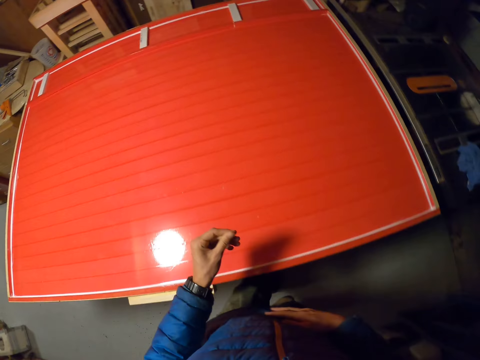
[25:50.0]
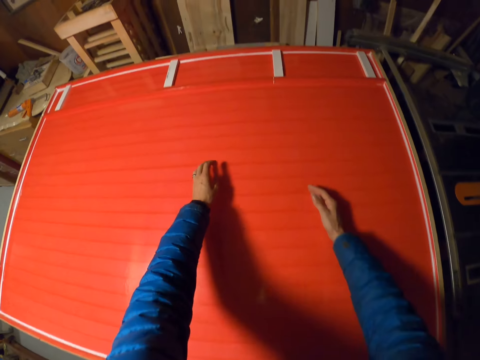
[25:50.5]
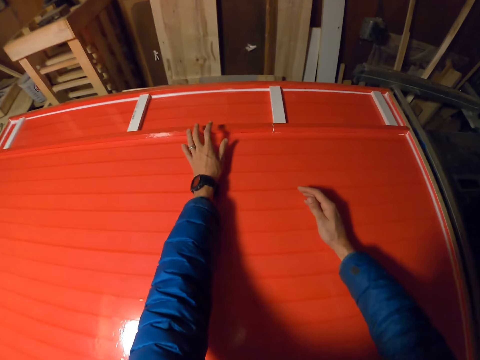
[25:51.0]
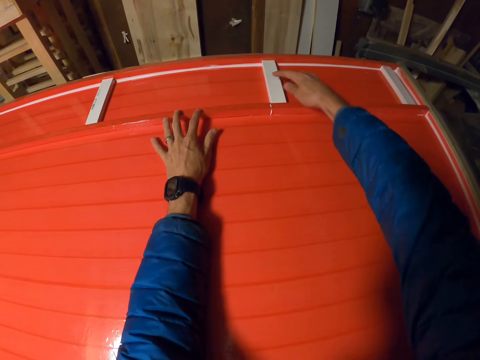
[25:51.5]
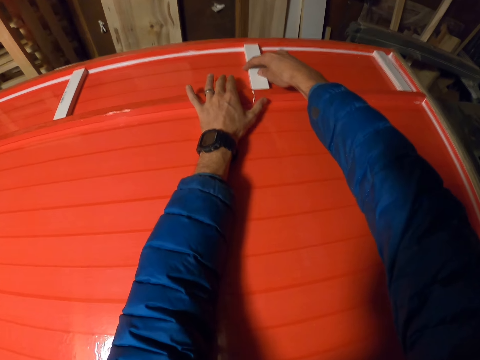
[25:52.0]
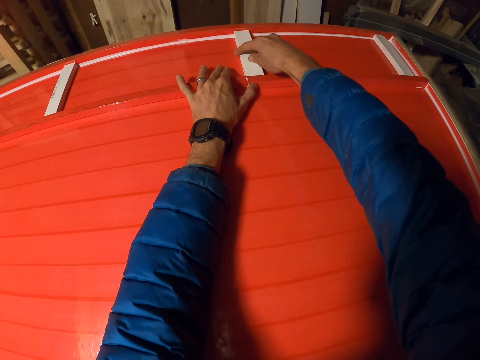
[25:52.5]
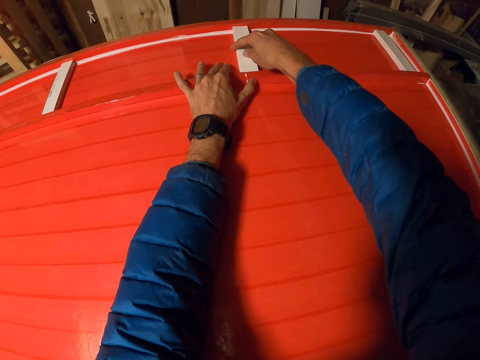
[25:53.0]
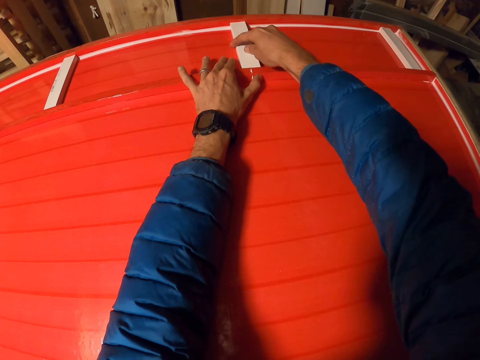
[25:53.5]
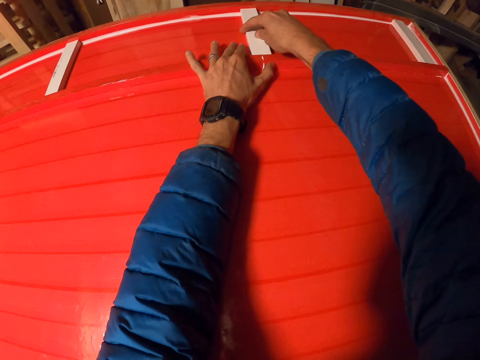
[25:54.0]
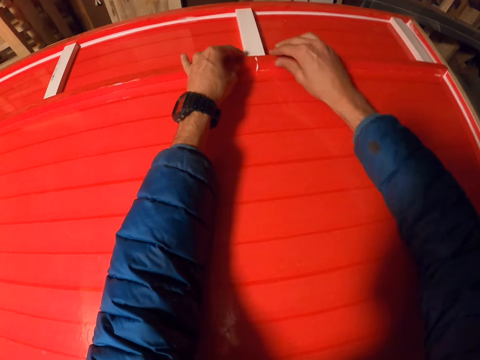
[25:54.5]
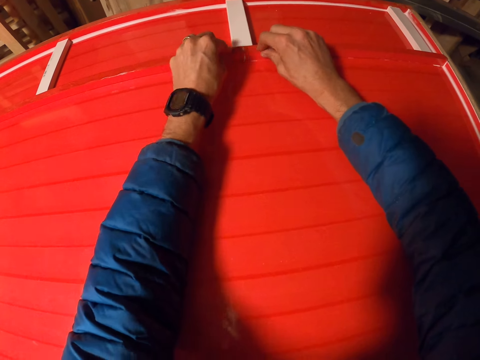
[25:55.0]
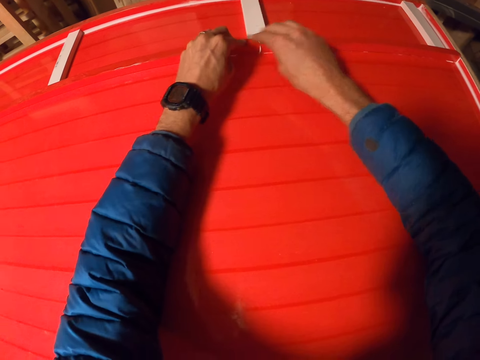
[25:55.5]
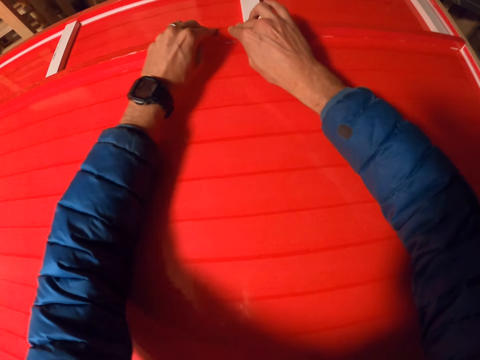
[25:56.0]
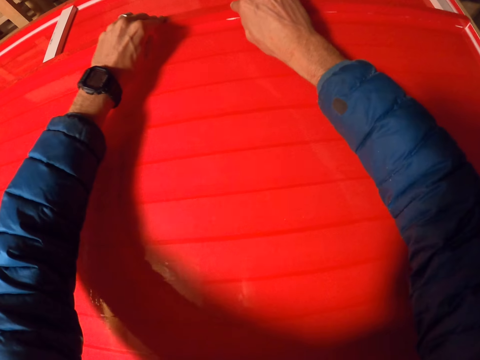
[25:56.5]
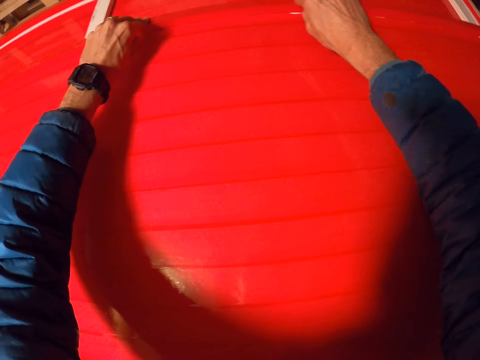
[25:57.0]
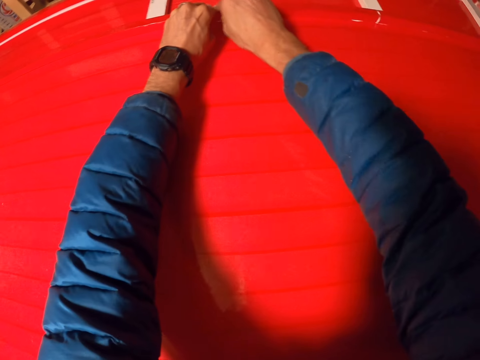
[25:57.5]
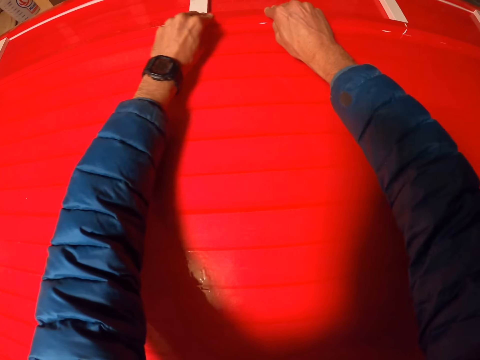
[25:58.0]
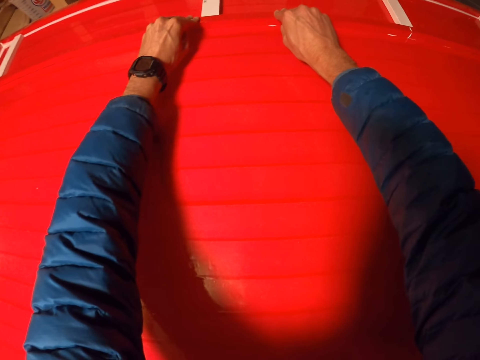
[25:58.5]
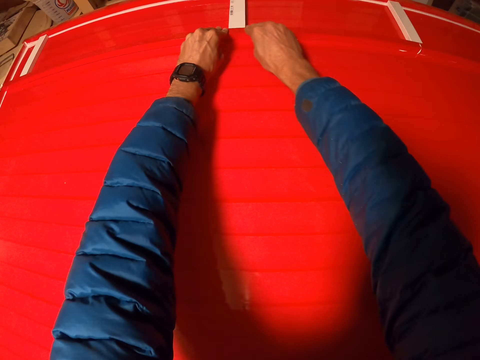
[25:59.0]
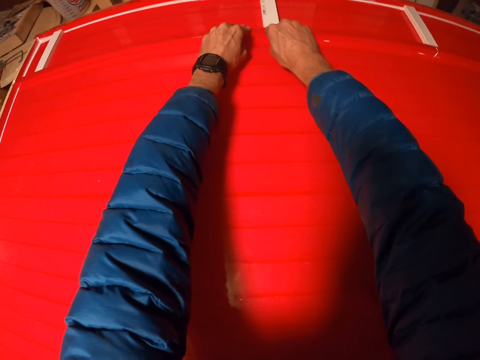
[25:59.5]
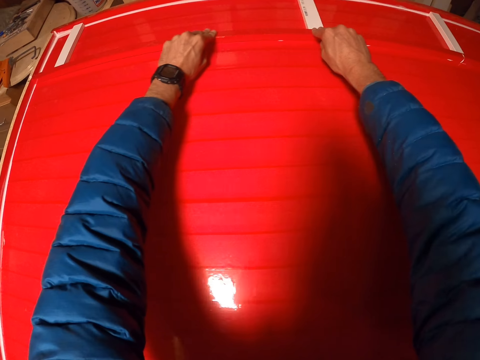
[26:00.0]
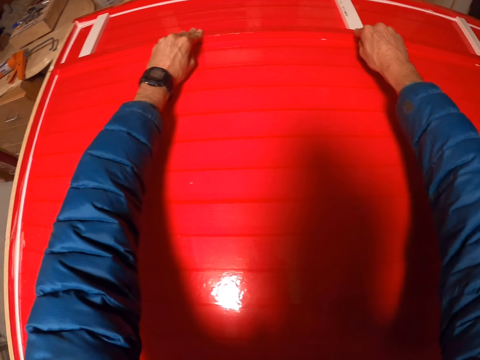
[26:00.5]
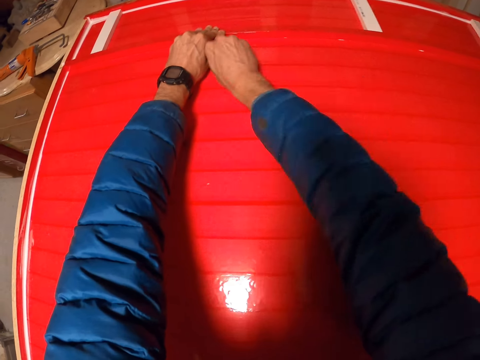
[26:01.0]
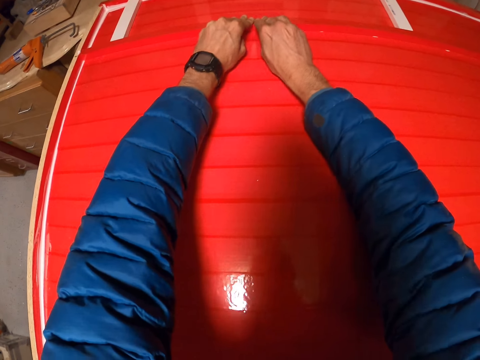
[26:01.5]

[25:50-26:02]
The camera wearer bends towards the structure. He adjusts the piece of wood on the board with his right hand. He moves the smaller piece of wood with his hand. He sticks the bigger piece of wood on the smaller pieces of wood. He smoothens the strip of masking tape on the long piece of wood with both hands.

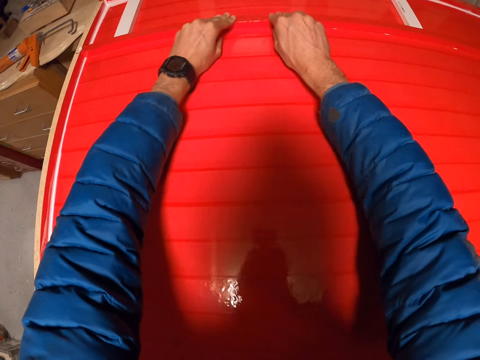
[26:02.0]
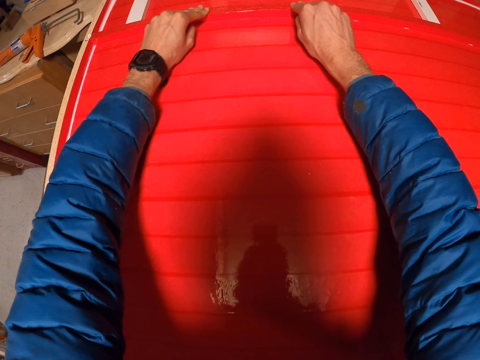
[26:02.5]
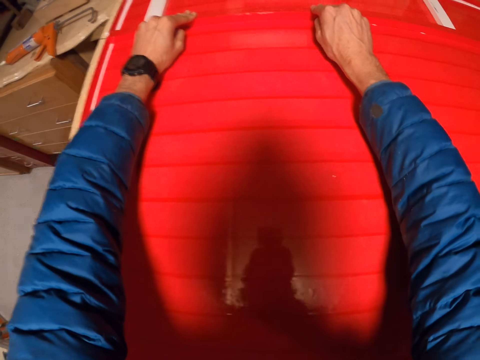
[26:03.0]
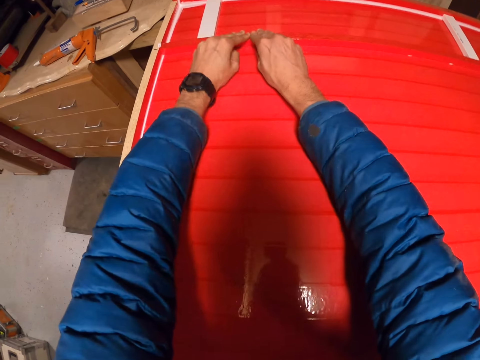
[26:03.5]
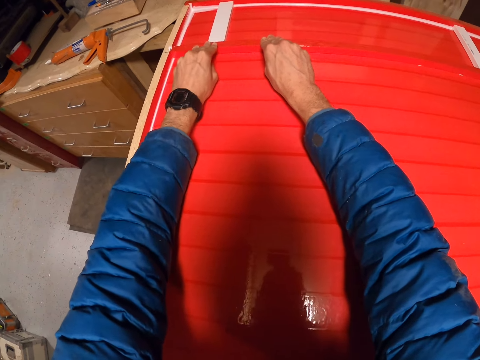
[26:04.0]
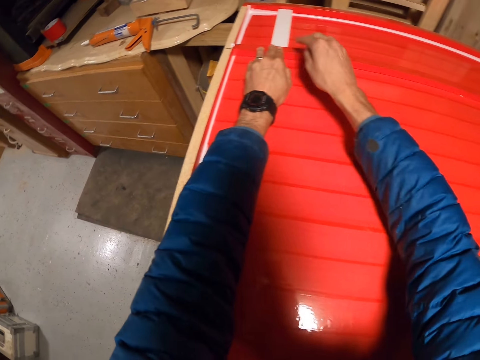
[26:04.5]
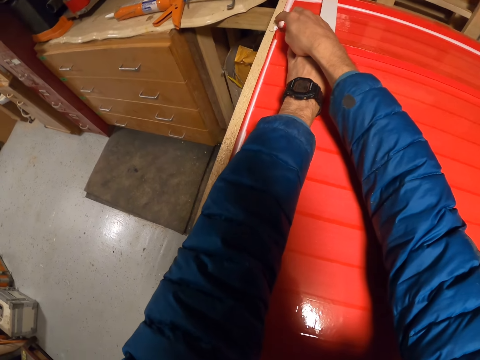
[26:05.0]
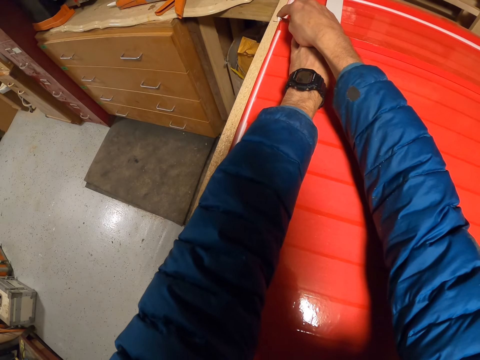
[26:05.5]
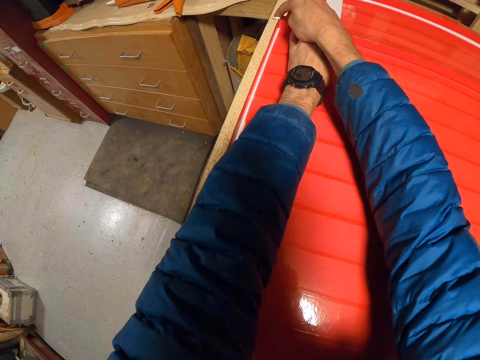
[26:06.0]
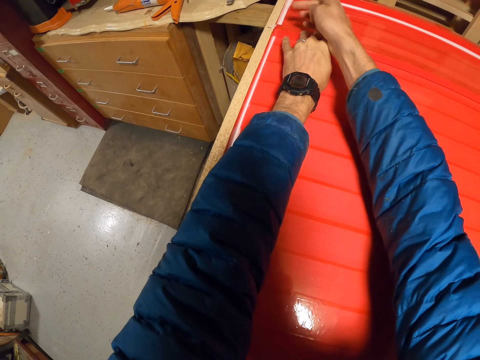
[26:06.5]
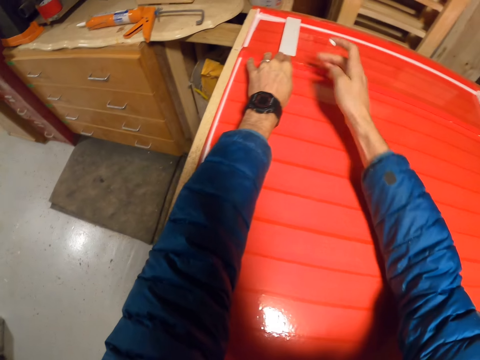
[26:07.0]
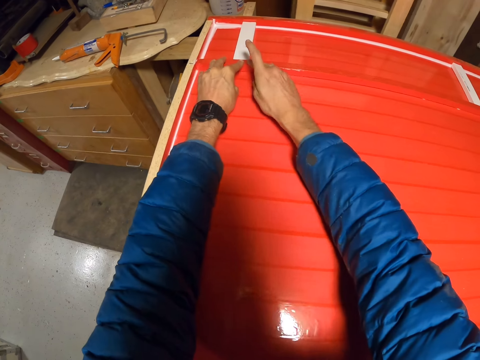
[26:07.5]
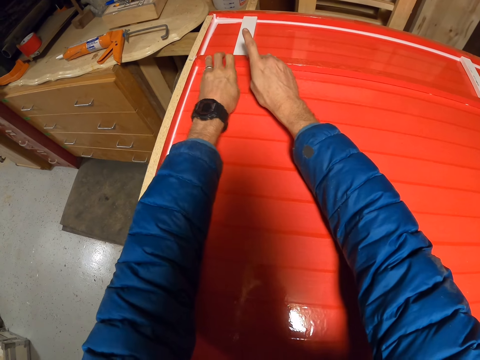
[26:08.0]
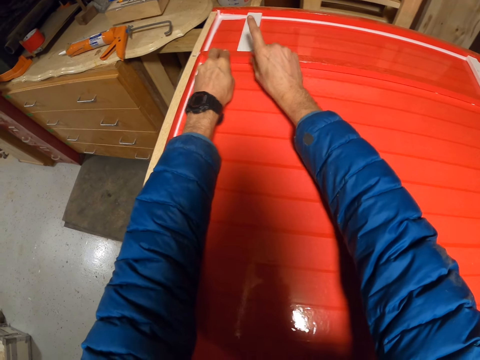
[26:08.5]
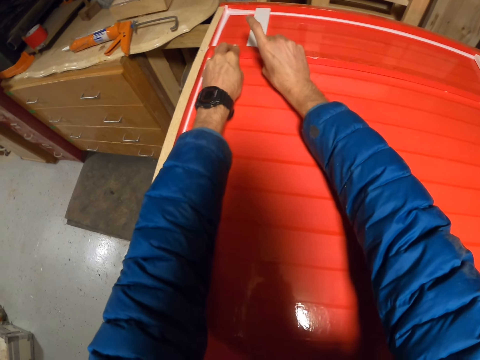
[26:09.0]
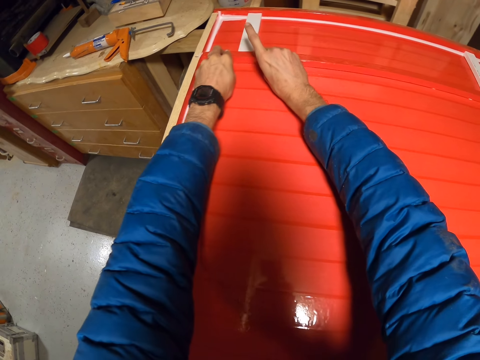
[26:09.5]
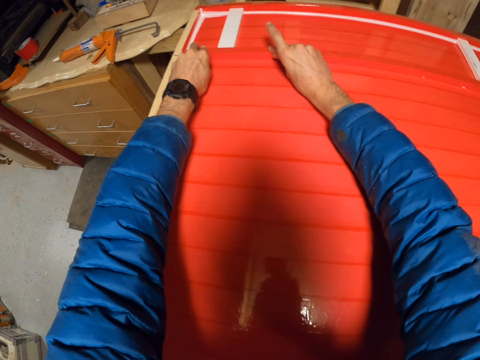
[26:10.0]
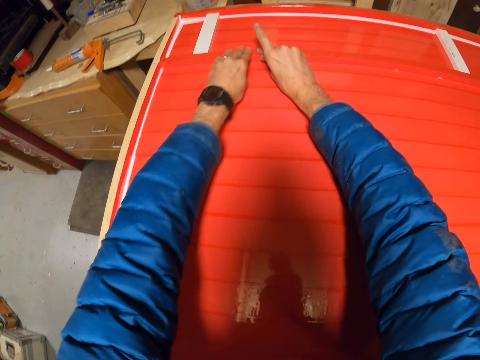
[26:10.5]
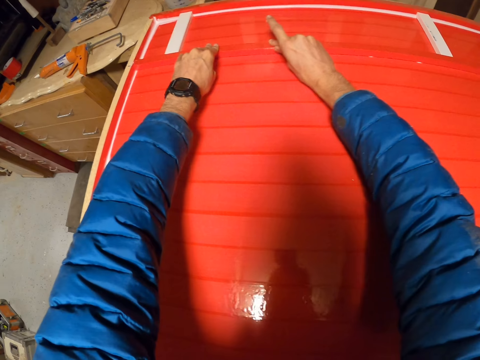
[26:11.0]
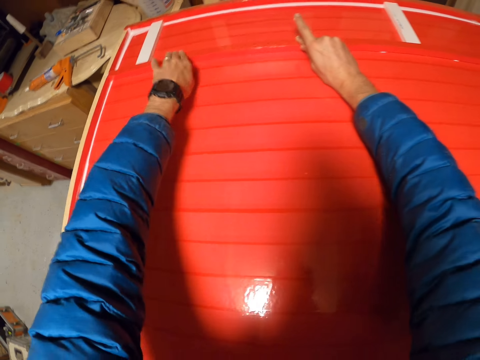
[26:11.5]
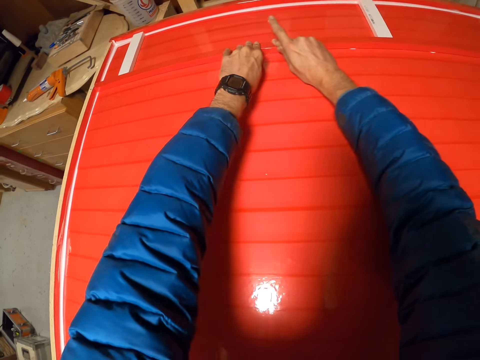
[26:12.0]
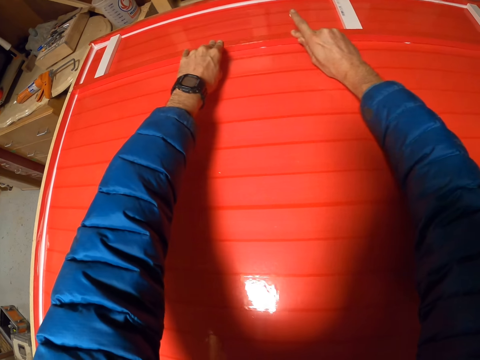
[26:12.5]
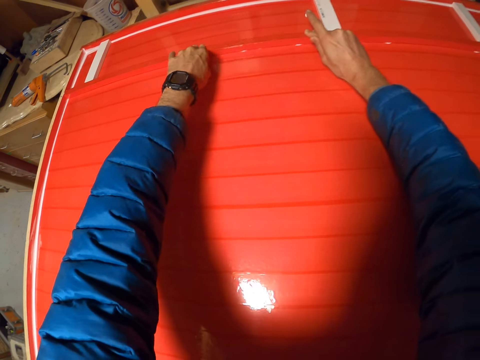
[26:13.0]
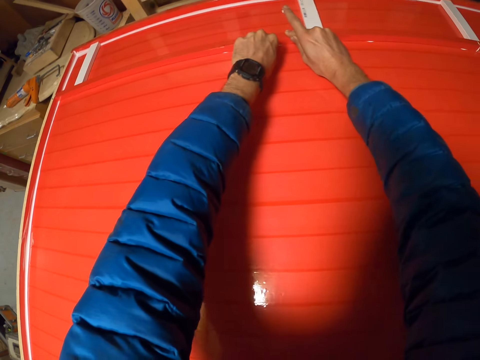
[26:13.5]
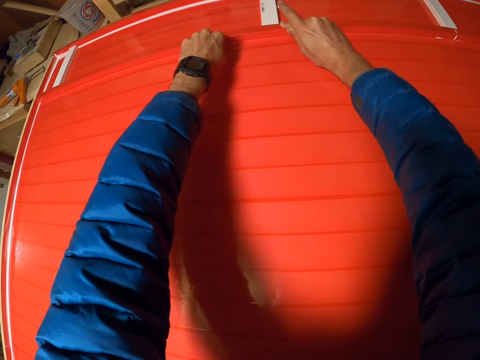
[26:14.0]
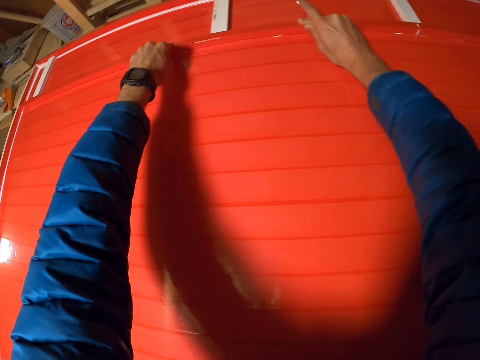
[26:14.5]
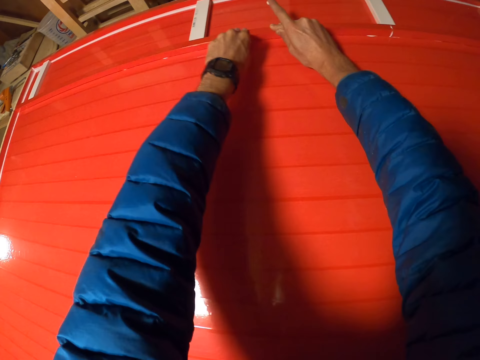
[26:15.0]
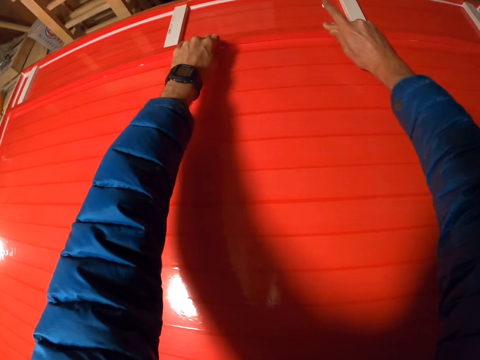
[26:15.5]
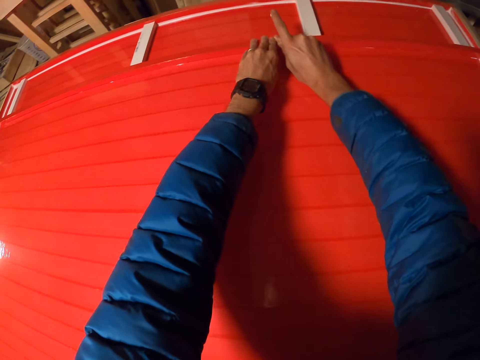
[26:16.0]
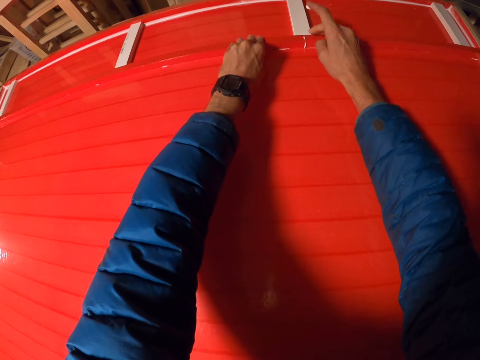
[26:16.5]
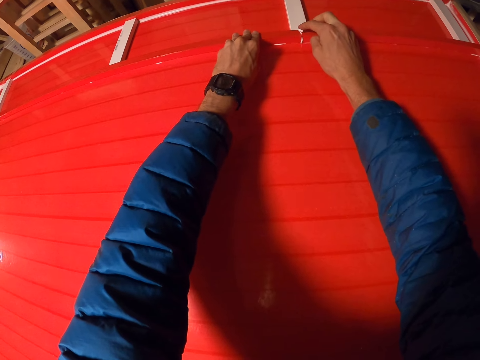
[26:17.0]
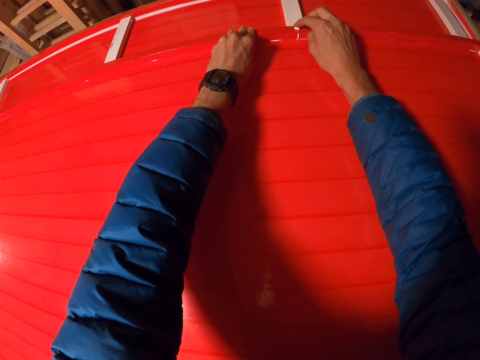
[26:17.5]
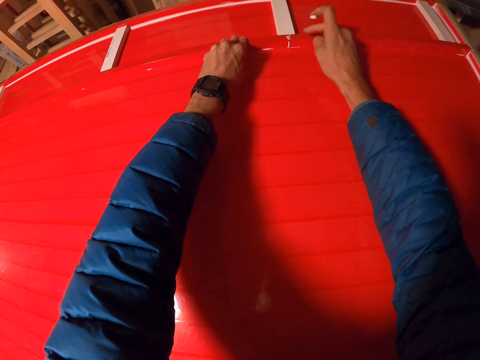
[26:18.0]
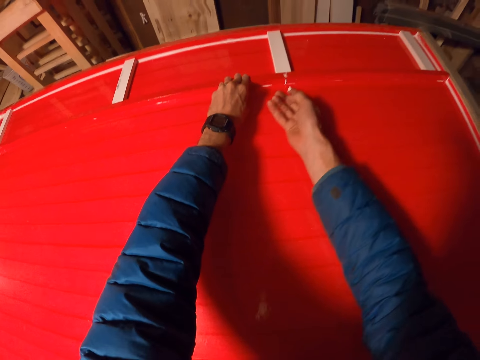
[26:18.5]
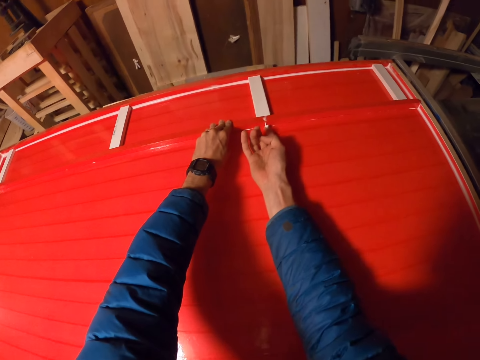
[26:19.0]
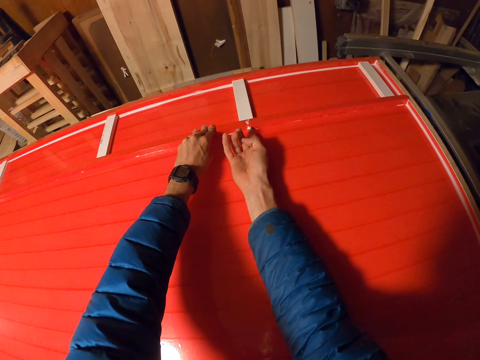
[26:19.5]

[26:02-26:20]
The camera wearer wipes the excess glue with his finger. He scoops the glue from the board edge with his right hand. He sticks the bigger piece of wood on the smaller pieces of wood. He smoothens the strip of masking tape on the long piece of wood with his right hand. He wipes the excess glue with his finger. He applies the glue on the long piece of wood.
